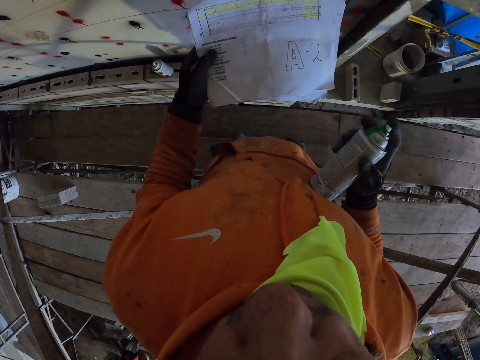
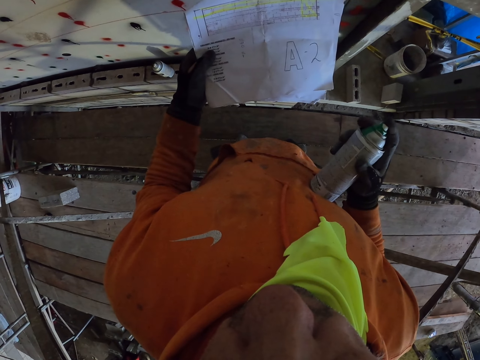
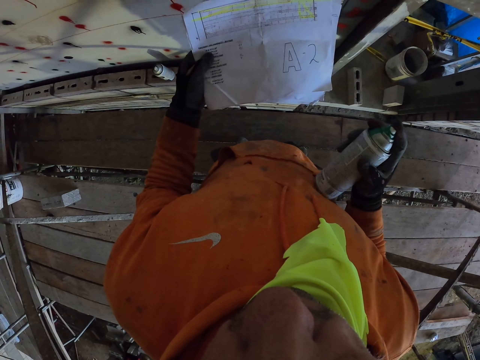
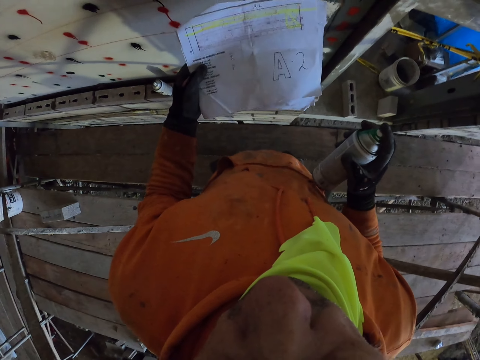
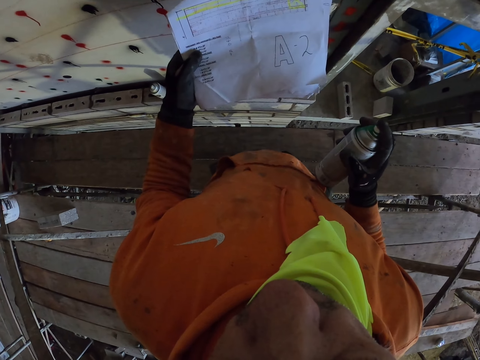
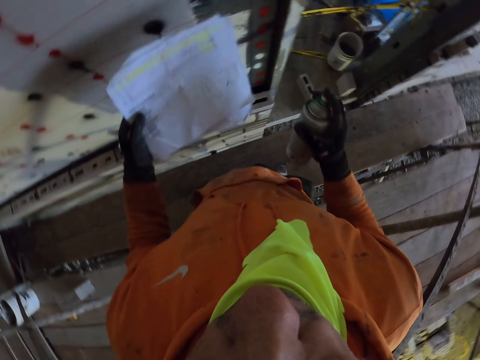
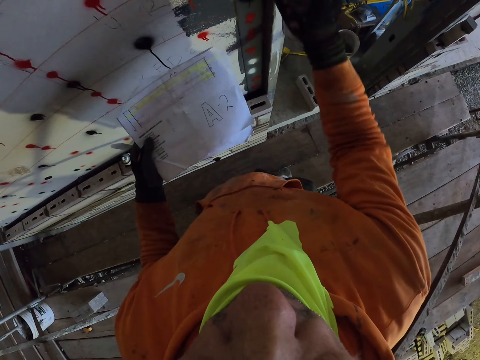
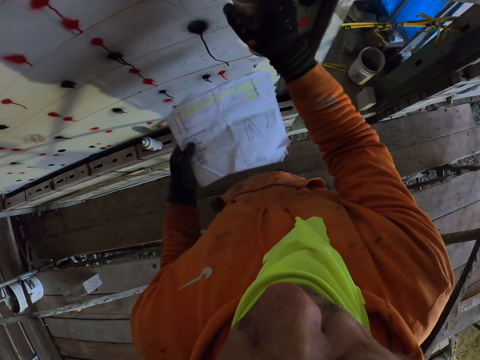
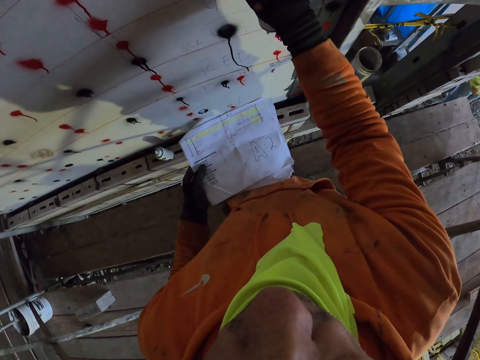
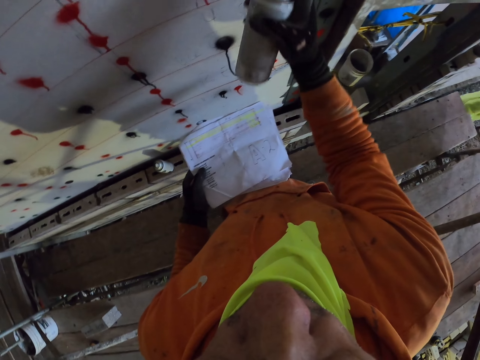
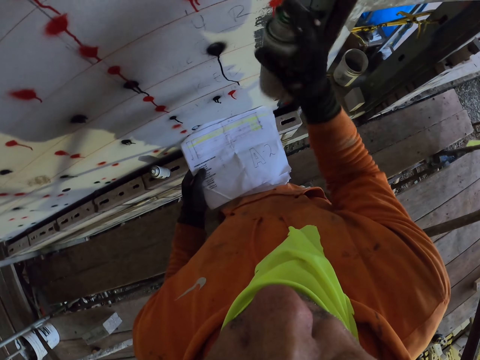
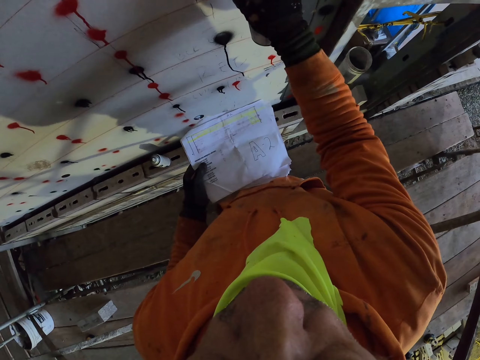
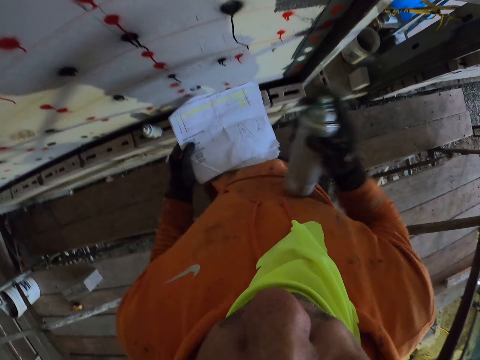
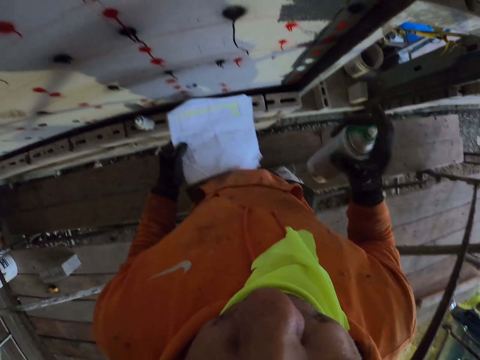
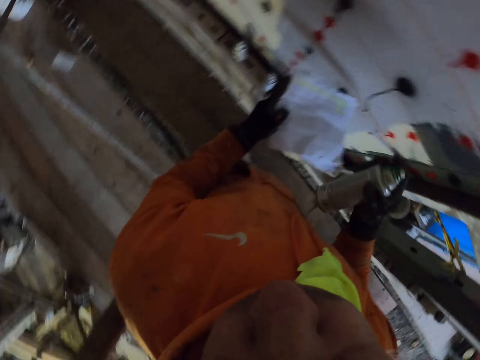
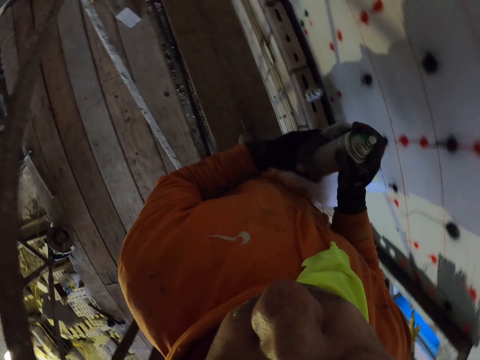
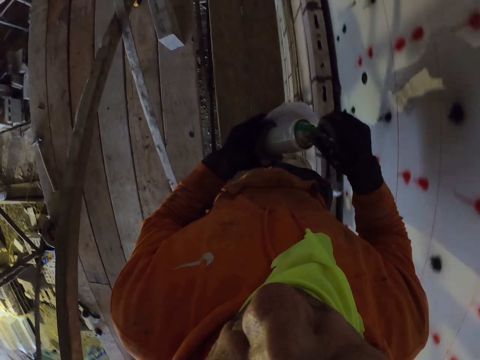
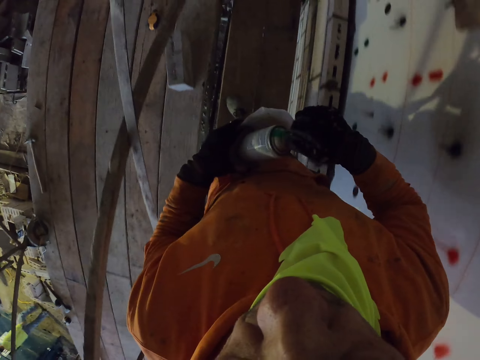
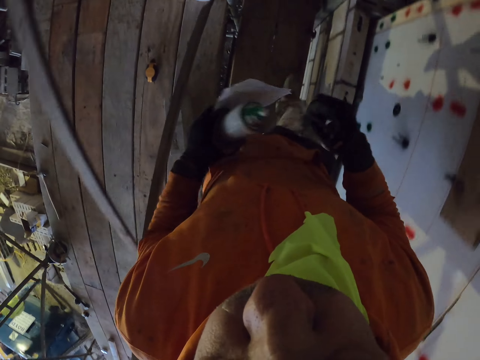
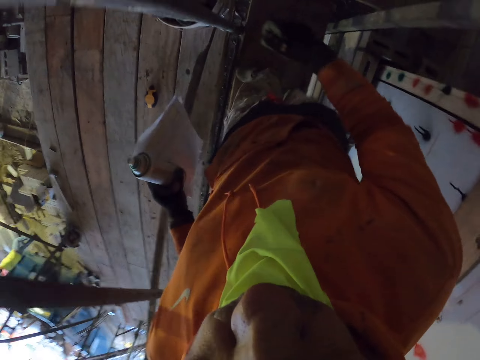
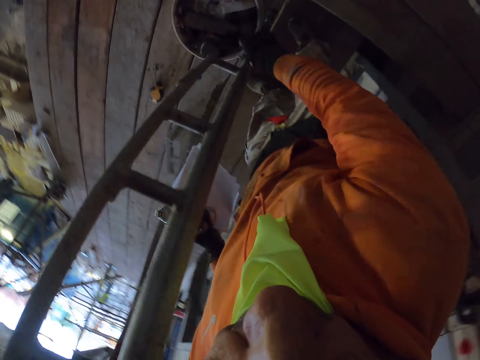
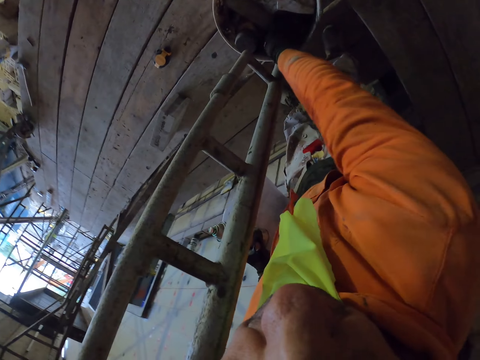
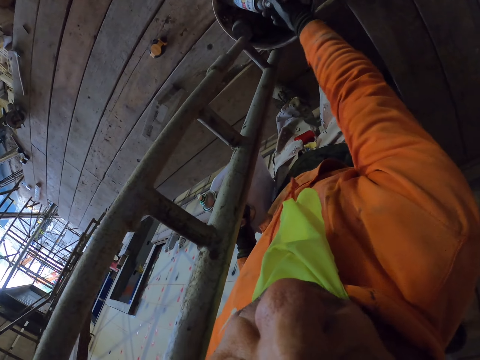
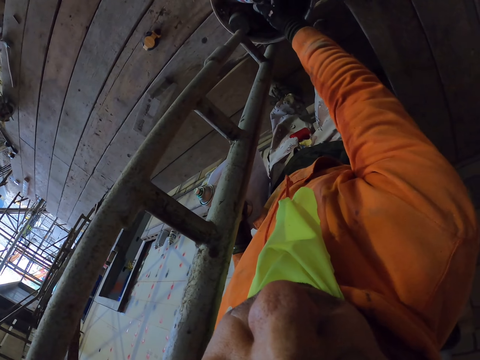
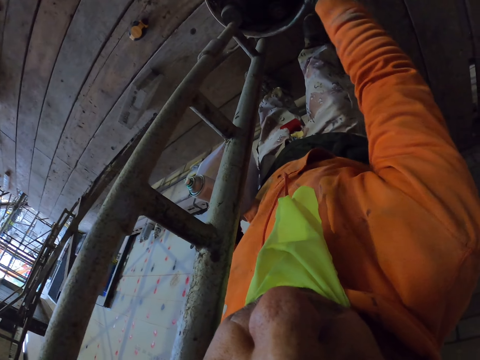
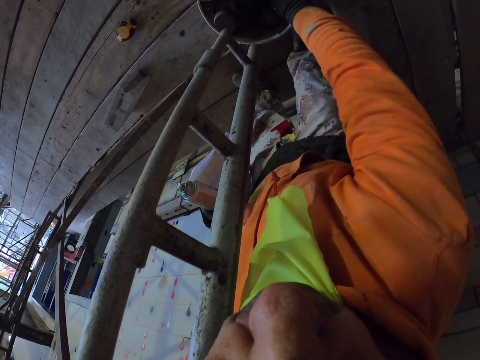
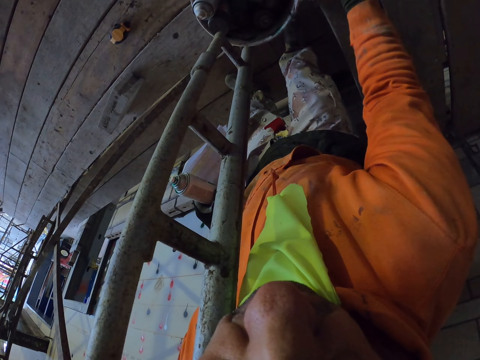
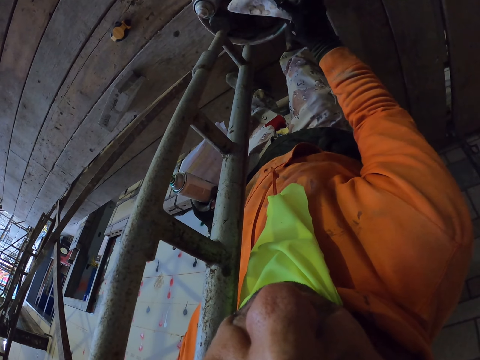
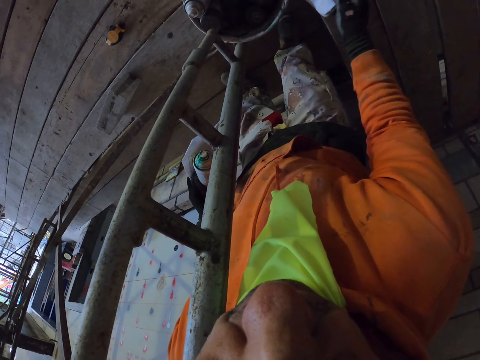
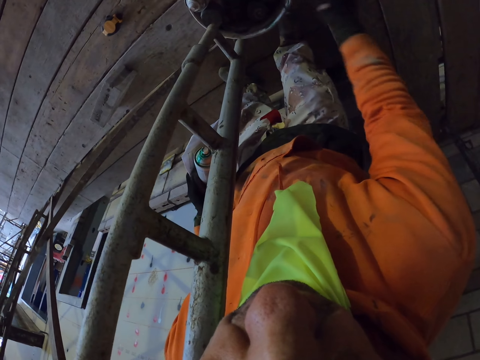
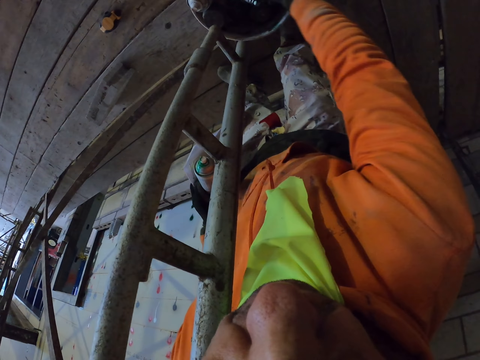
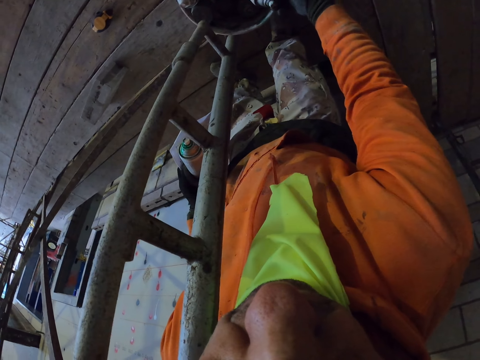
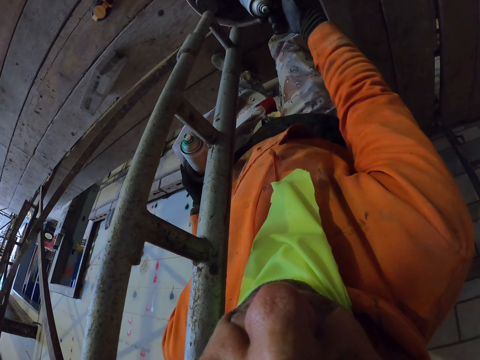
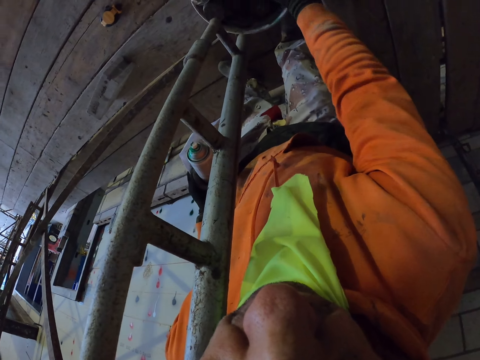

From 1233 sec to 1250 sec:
The camera wearer turns around the room. They spray. They shake the spray. They walk around the room. They bend. They move the spray. They pick up the spray. They put something on the scaffolding stand. They pick up a spray.

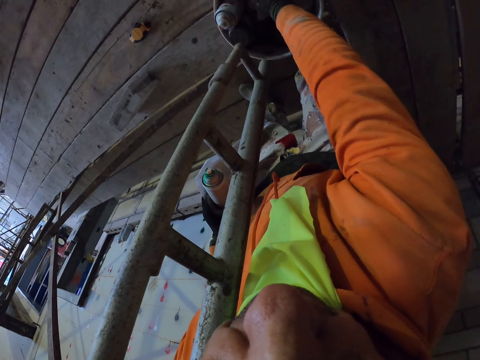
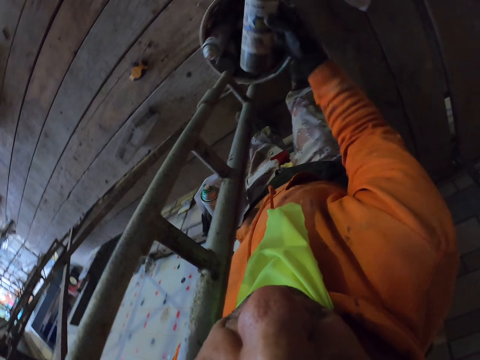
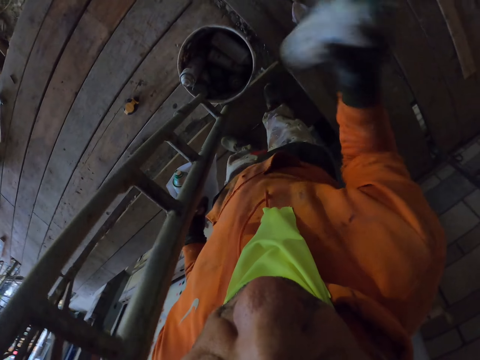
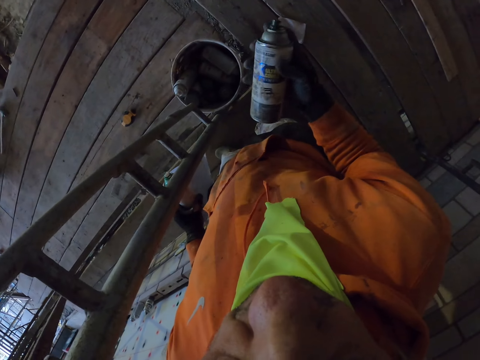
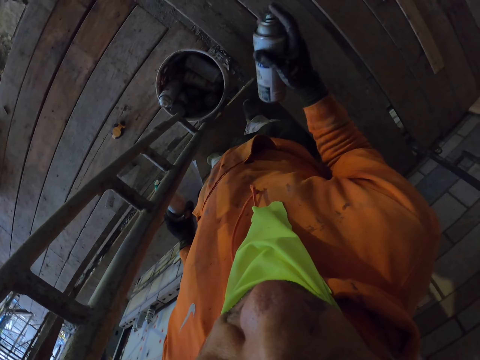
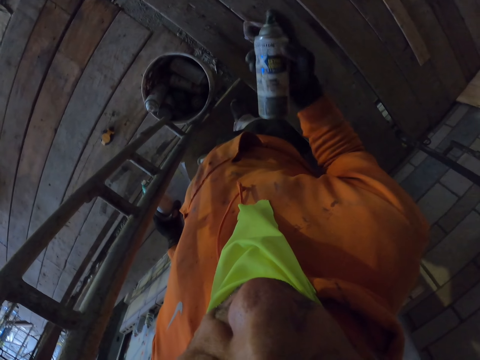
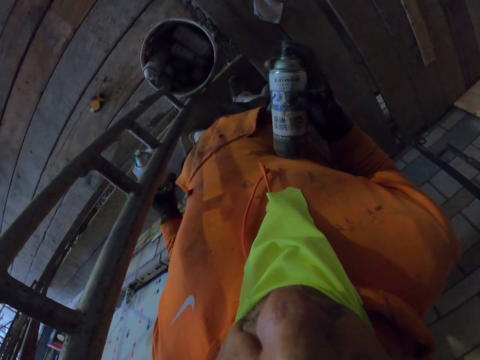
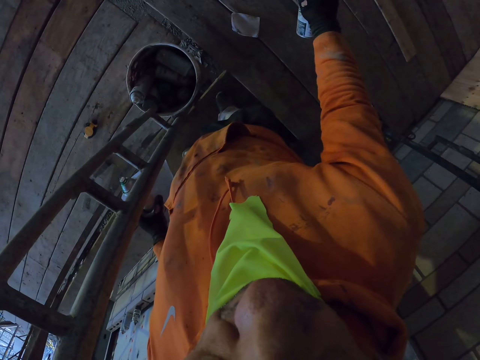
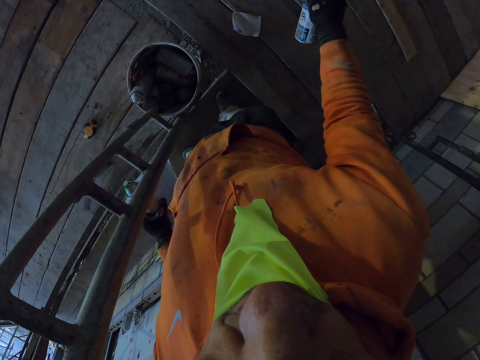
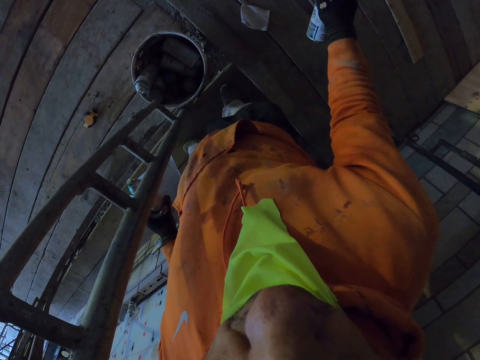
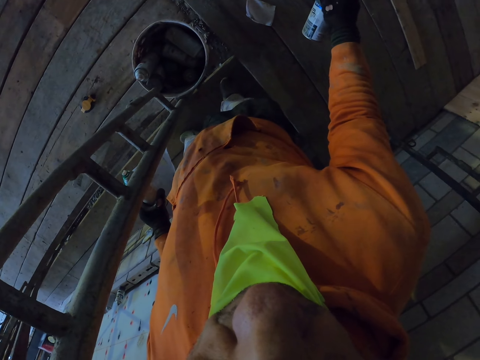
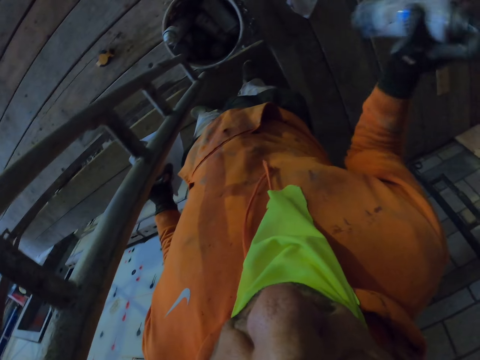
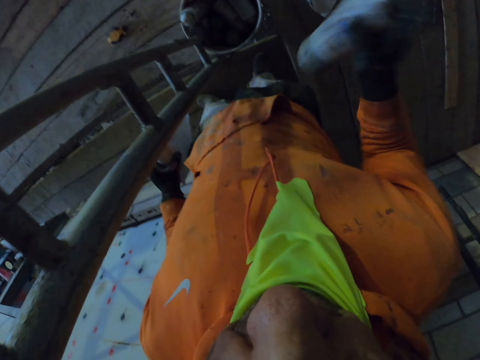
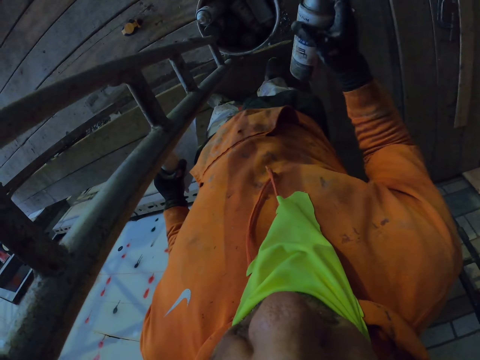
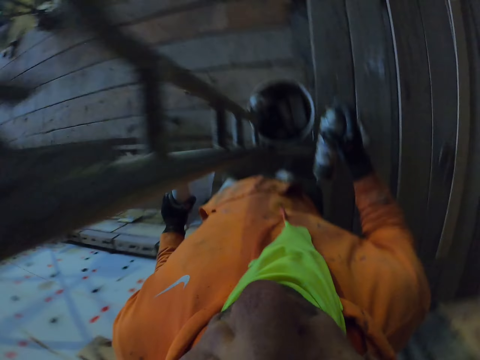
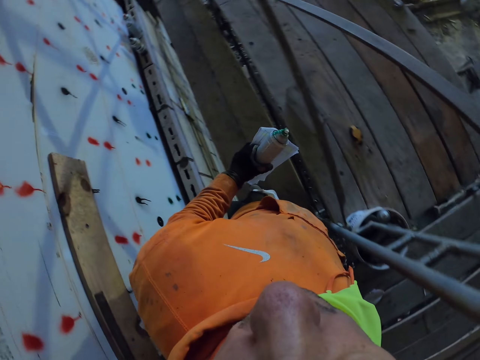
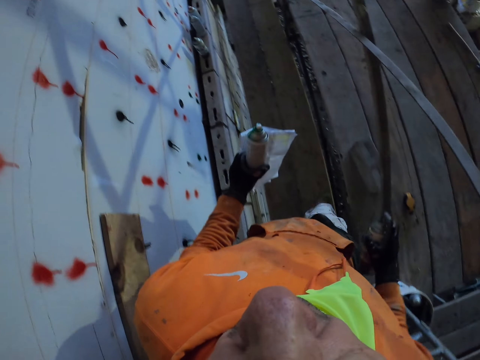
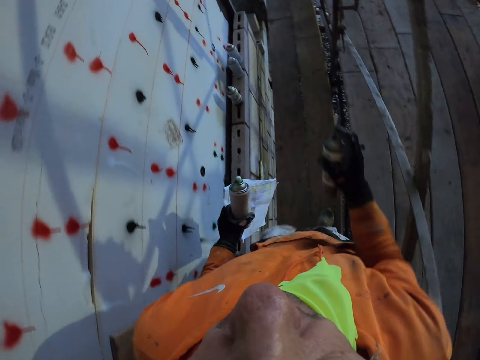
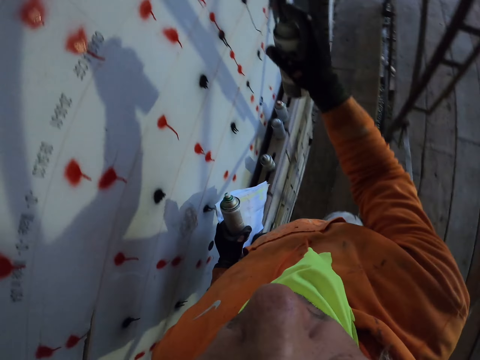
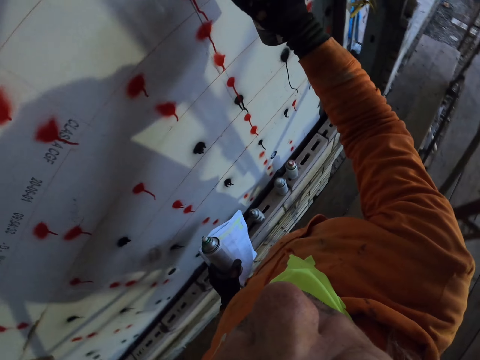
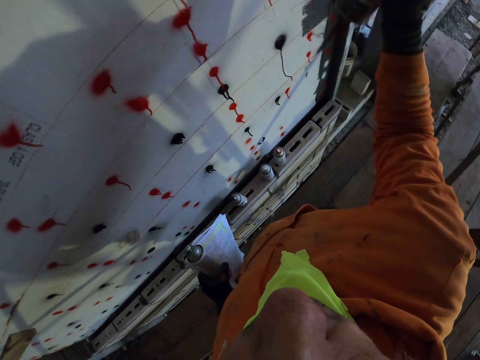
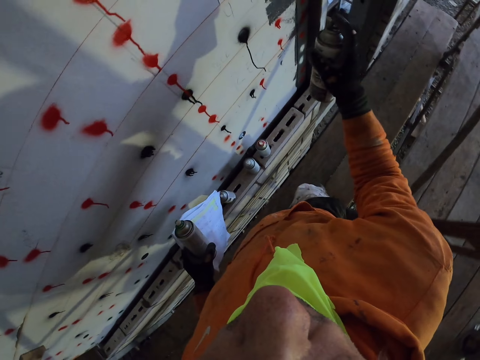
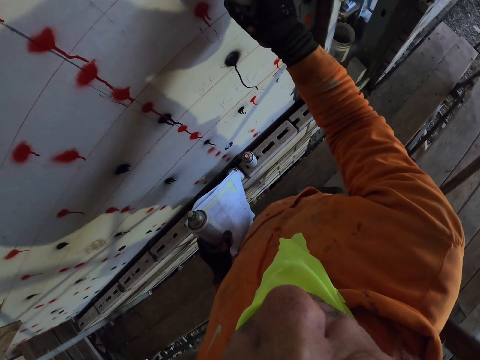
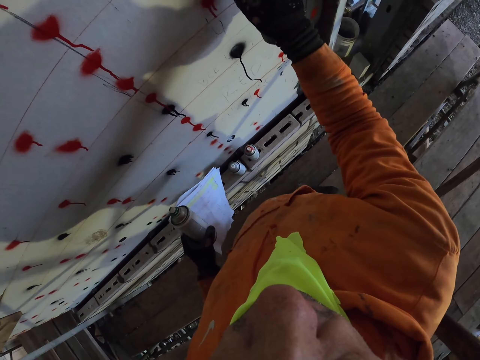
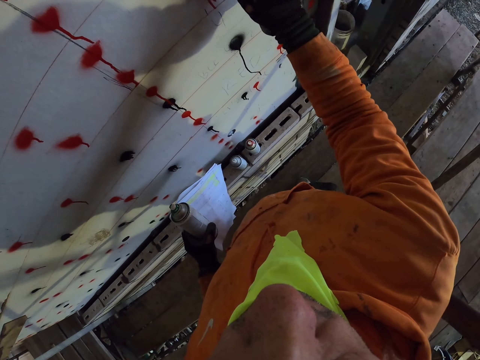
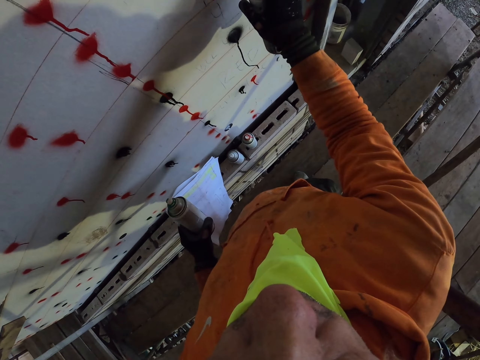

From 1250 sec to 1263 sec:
The camera wearer drops the spray in the bucket. They pick up a spray. They shake the spray. They spray. They shake the spray. They walk around the room. They spray the wall.
